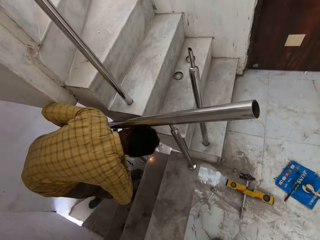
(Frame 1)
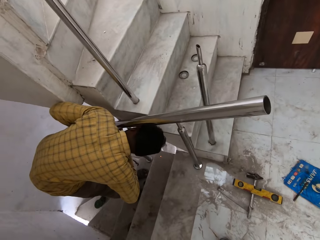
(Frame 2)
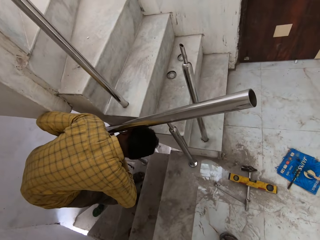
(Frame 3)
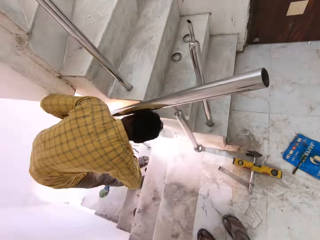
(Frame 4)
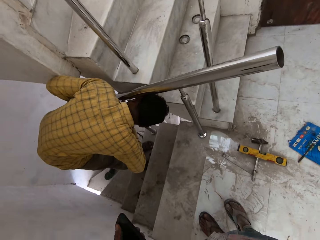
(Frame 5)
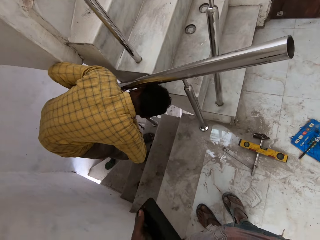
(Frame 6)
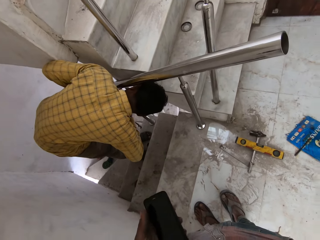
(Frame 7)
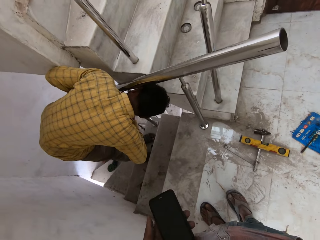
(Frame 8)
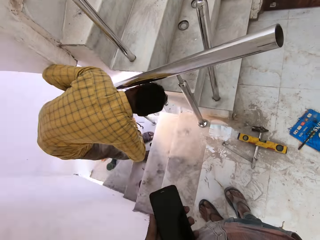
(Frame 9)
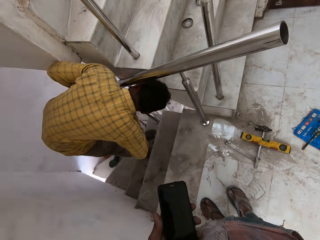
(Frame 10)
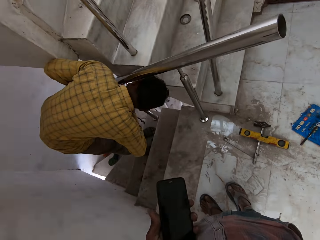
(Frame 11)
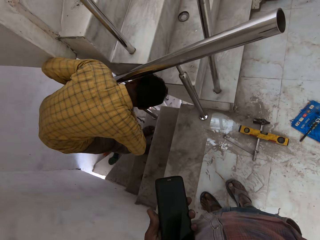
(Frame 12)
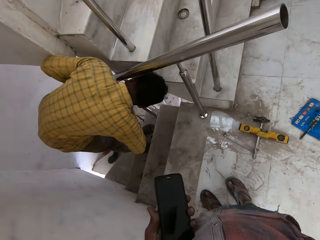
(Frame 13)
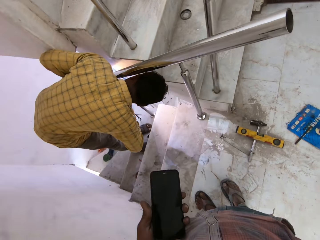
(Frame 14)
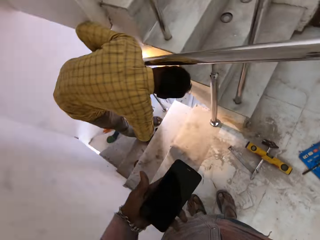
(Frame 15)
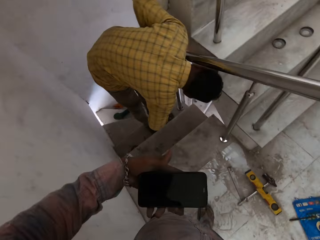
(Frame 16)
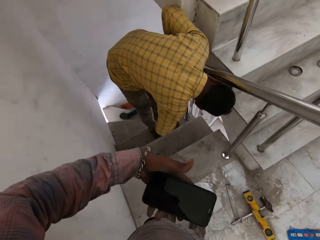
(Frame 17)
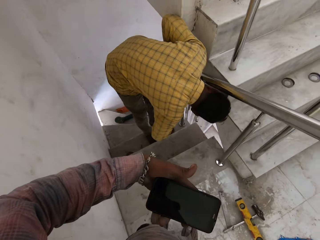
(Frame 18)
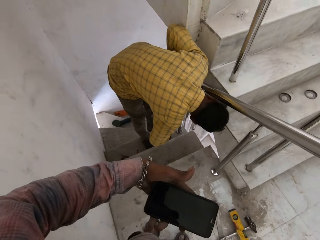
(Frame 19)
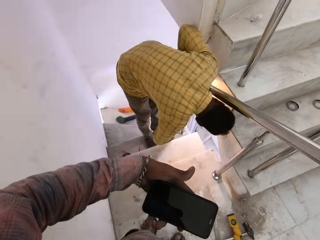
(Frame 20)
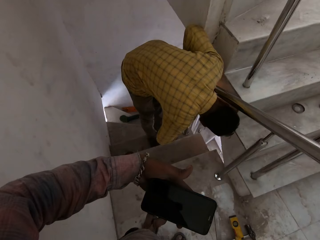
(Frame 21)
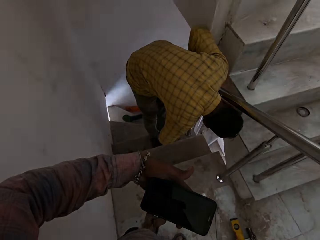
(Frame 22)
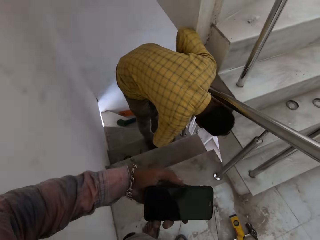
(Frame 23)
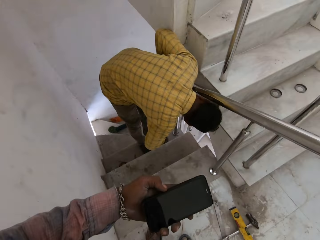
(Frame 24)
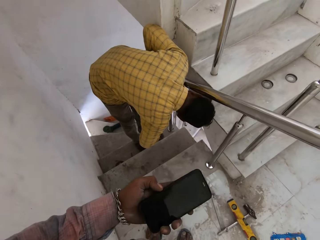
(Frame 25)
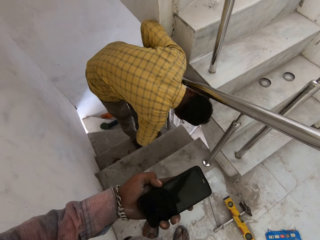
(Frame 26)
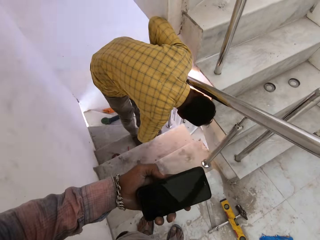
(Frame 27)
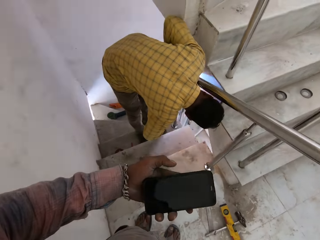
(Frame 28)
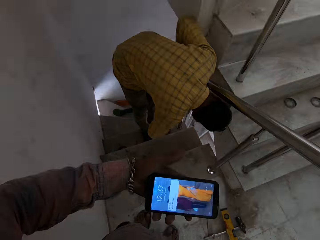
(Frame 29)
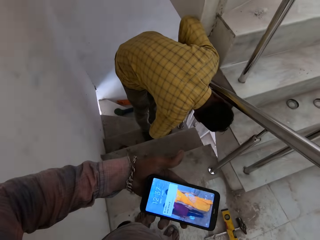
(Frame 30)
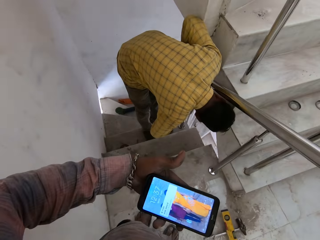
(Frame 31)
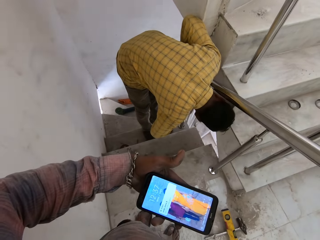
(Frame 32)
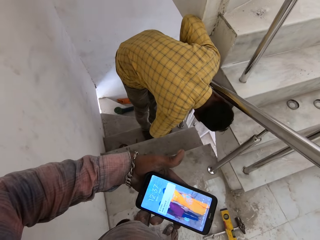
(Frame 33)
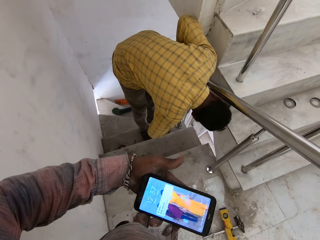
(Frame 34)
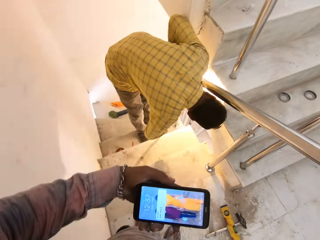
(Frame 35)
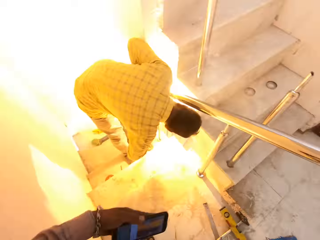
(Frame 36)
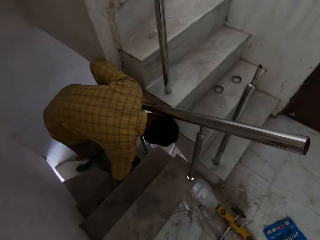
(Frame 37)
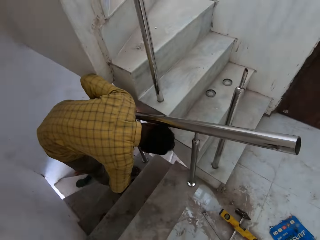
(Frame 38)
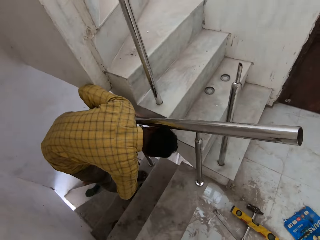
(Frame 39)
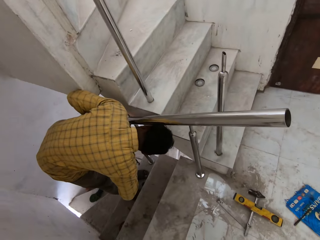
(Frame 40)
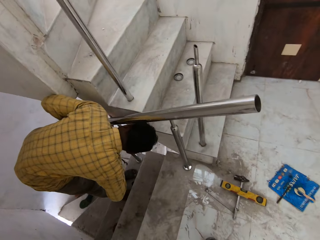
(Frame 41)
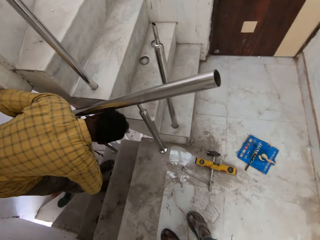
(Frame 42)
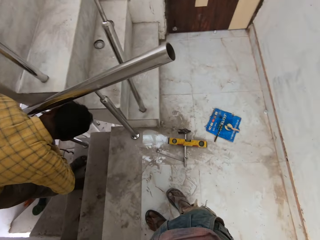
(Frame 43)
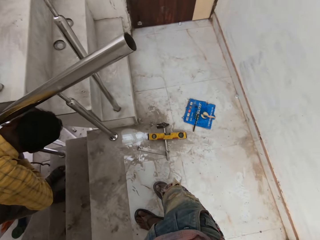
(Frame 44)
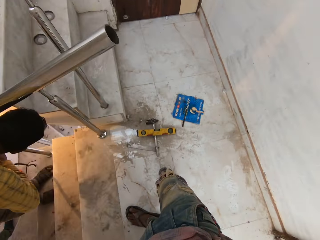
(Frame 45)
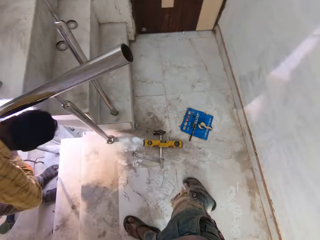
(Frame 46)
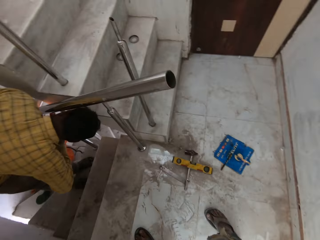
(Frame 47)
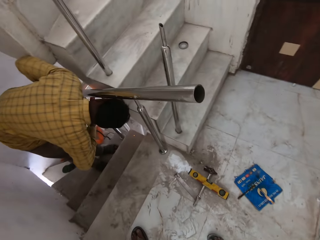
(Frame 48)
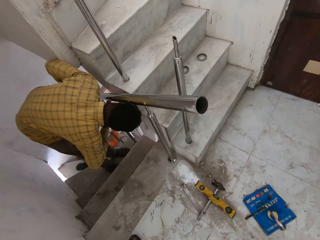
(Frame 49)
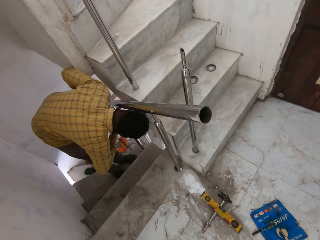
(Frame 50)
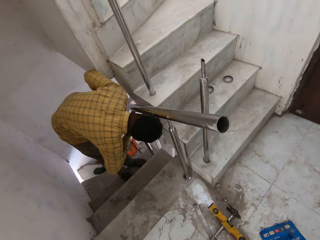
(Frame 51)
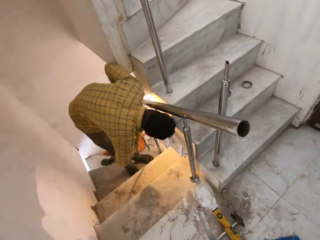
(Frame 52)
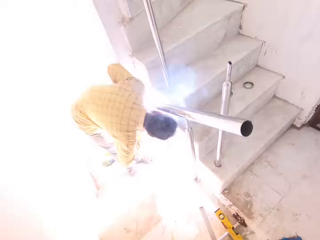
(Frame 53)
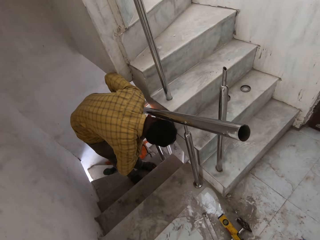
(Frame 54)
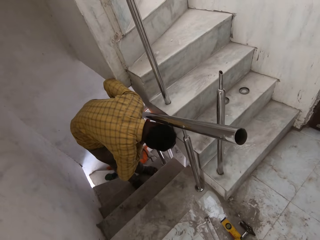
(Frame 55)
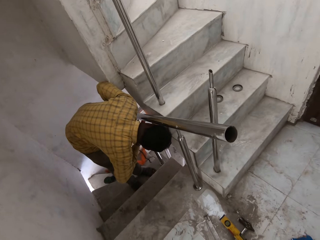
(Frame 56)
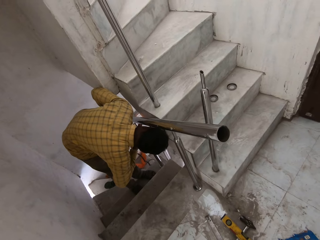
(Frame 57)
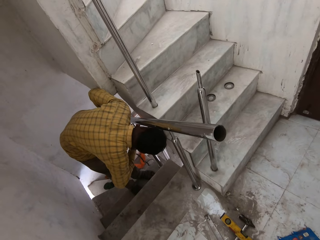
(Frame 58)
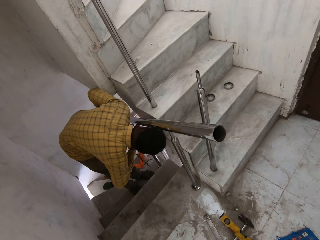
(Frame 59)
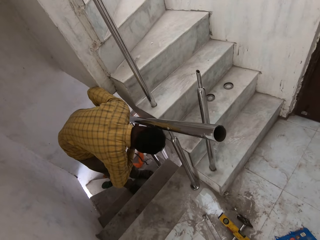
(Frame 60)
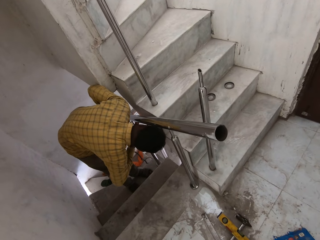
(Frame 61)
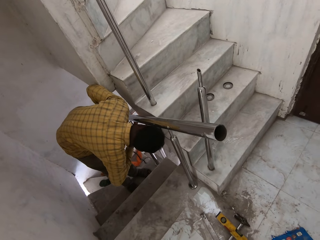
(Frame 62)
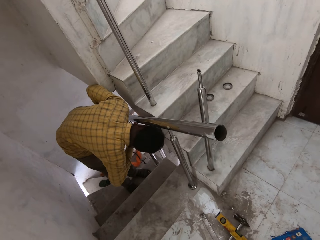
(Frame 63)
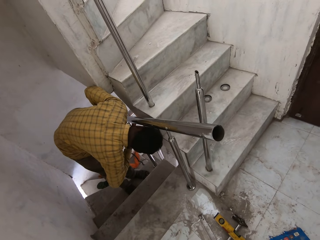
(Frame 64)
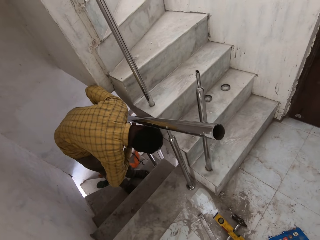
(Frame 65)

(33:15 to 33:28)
The camera wearer adjusts a phone in his left hand. He holds the phone with his left hand. He operates the phone with his left hand. He puts the phone back in the pocket with his left hand.

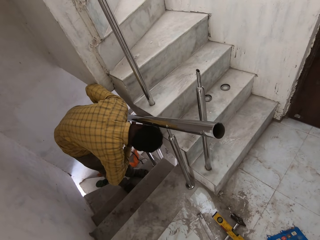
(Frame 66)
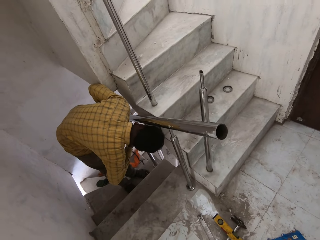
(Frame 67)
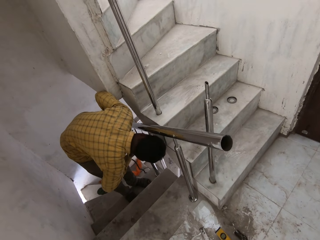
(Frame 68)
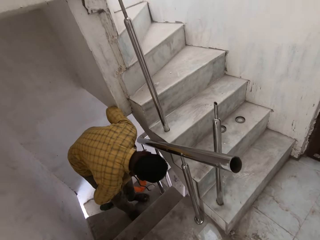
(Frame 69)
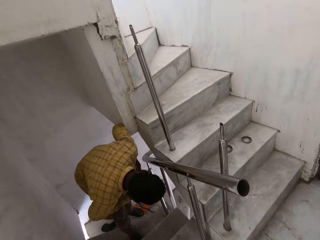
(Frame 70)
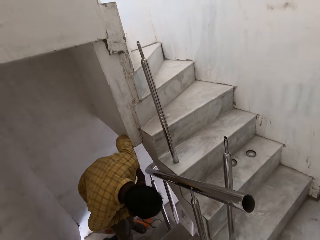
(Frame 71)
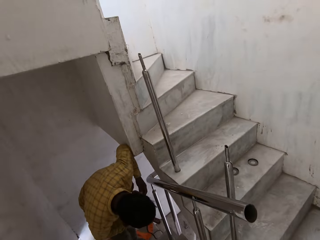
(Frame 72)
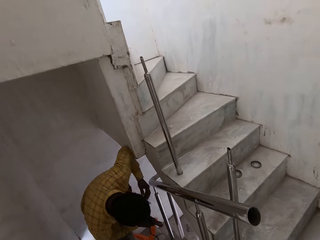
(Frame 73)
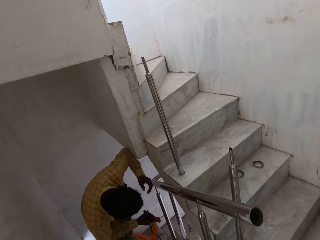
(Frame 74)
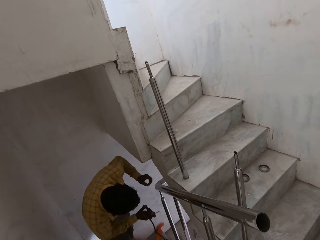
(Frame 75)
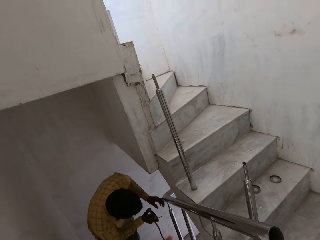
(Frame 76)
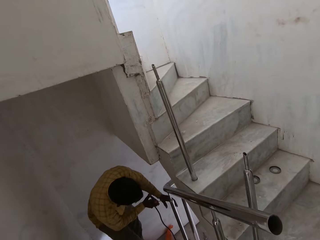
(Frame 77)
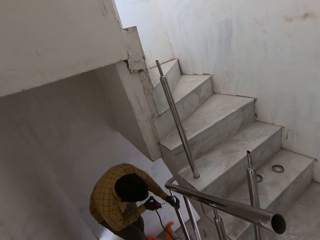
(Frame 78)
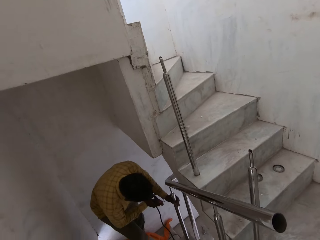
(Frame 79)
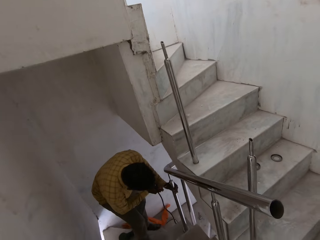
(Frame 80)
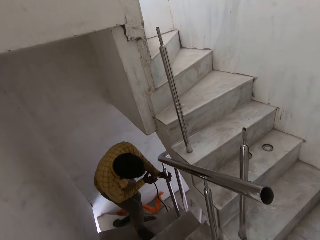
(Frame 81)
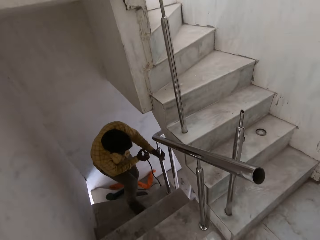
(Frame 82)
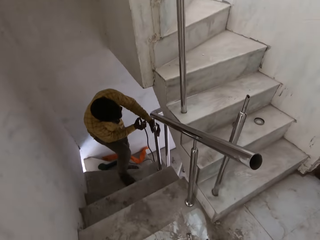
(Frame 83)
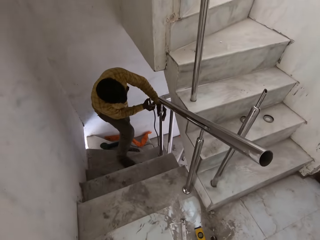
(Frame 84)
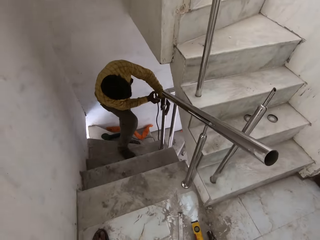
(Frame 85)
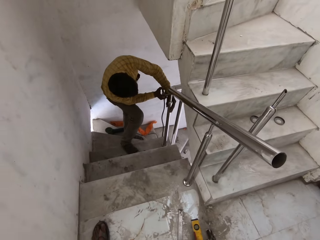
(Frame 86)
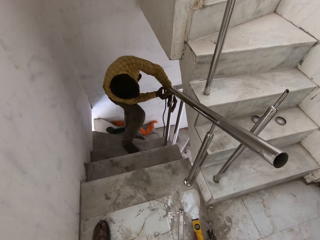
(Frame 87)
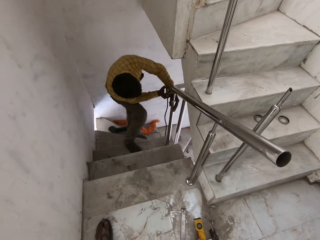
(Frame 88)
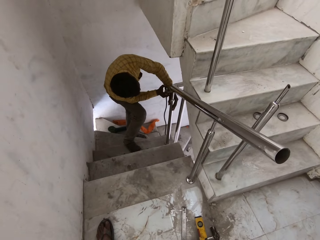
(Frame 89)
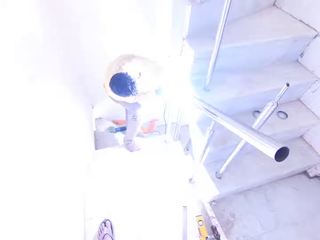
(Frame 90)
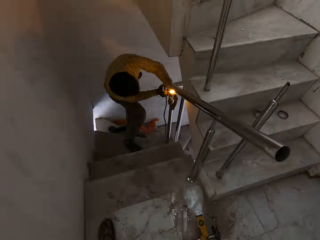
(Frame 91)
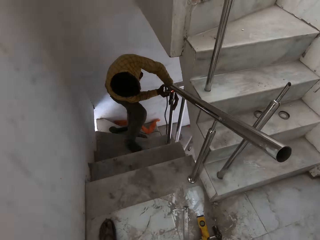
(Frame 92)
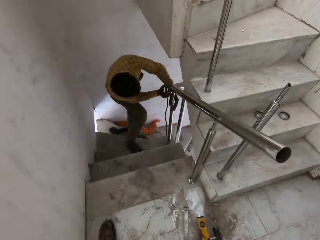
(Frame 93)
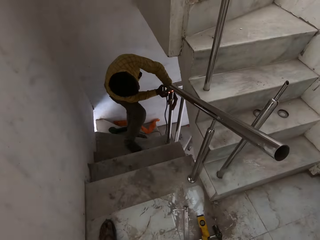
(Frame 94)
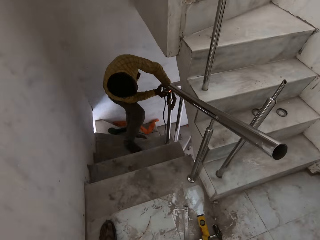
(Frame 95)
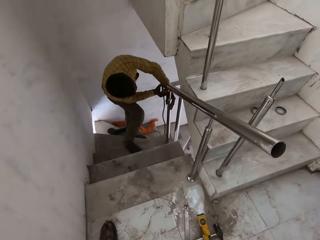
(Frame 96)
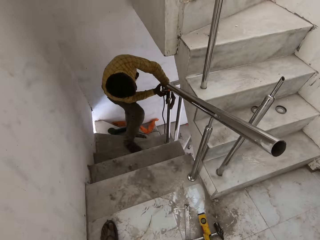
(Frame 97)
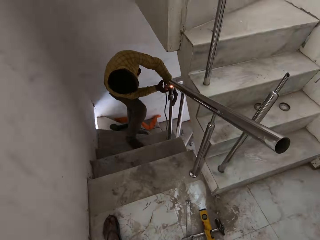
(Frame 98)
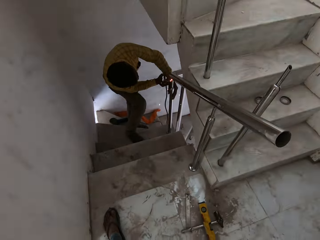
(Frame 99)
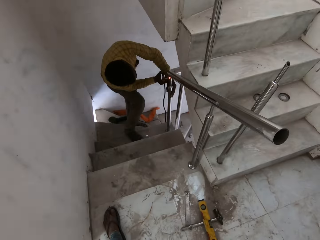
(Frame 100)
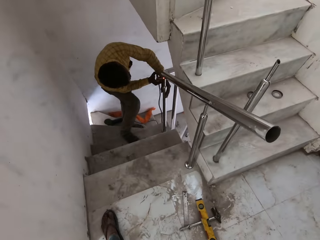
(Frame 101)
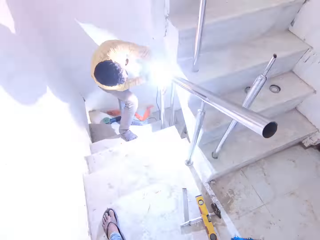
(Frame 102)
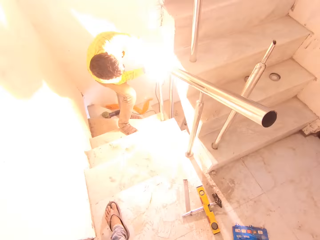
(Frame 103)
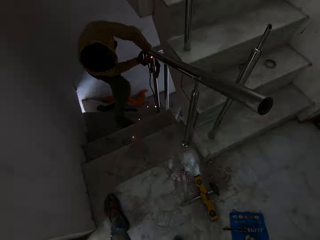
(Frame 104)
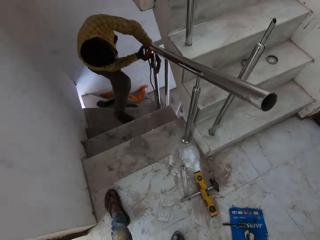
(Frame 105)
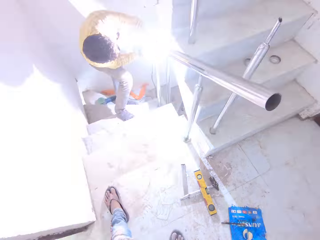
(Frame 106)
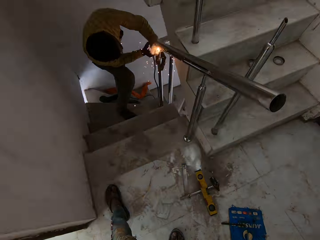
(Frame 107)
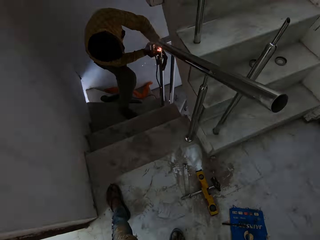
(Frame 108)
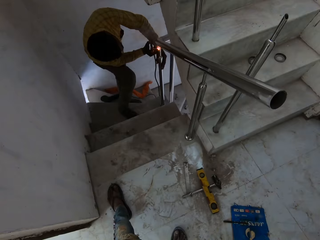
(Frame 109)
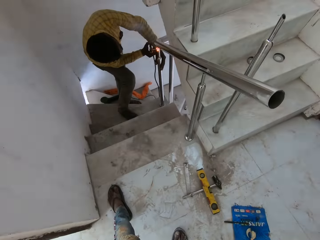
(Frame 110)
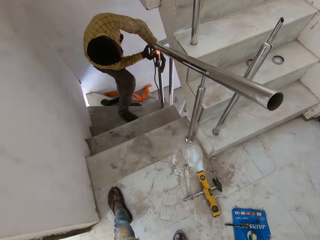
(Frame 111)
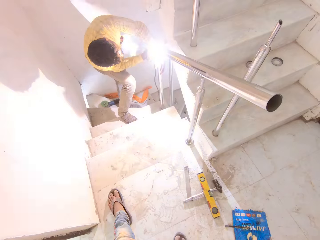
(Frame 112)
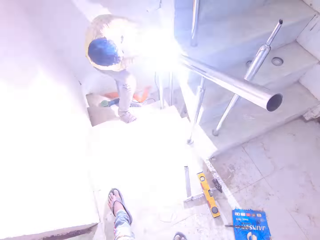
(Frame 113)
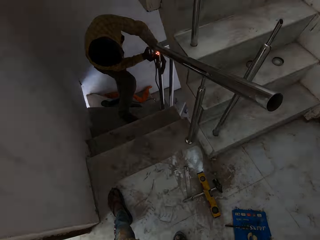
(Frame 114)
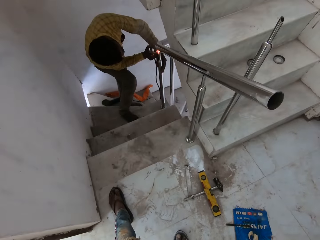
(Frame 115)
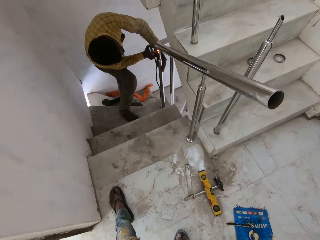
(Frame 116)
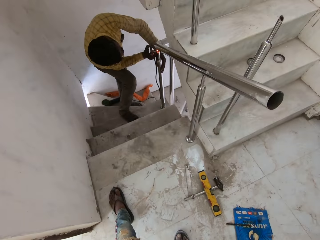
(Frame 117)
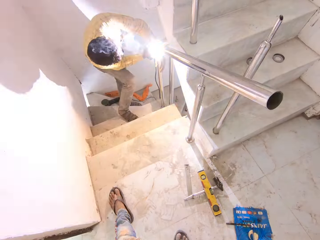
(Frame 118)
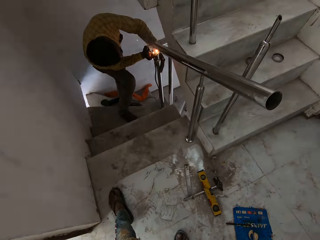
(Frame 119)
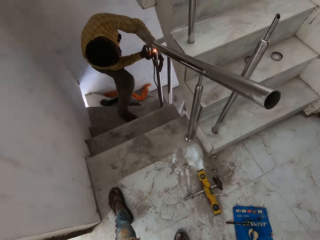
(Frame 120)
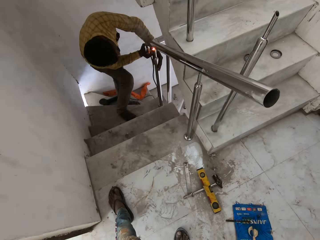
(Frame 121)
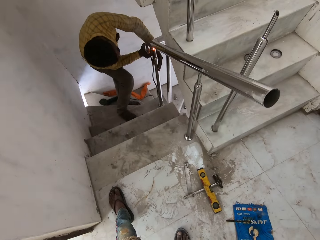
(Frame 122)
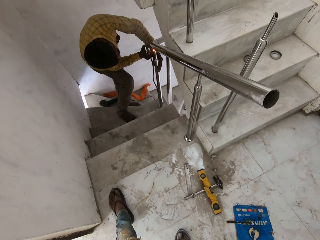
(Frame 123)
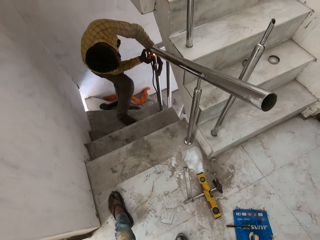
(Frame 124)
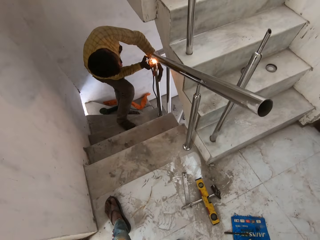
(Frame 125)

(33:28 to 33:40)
The man stands. He touches the stair rail with his left hand. He holds the metal with his left hand. He welds the stair rail with the metal in the electrode holder in his right hand.
